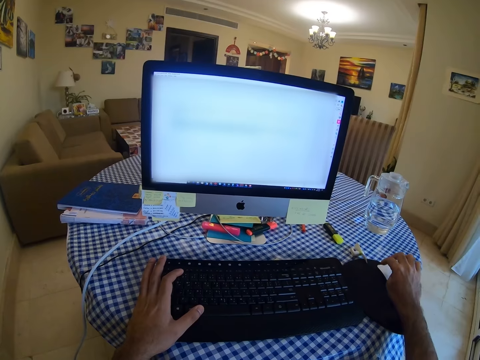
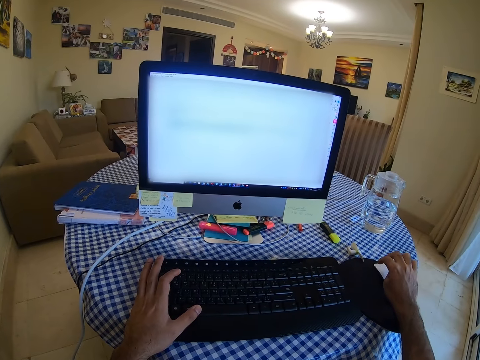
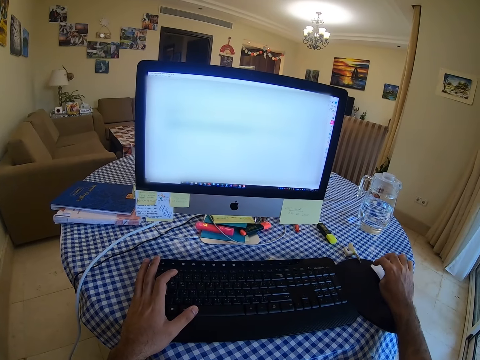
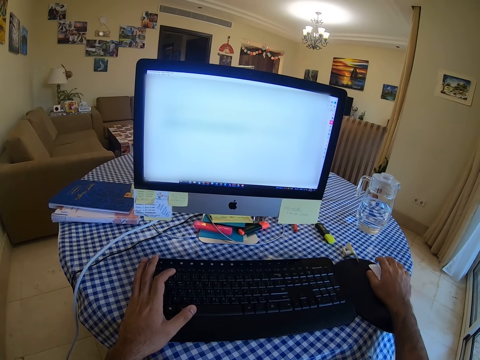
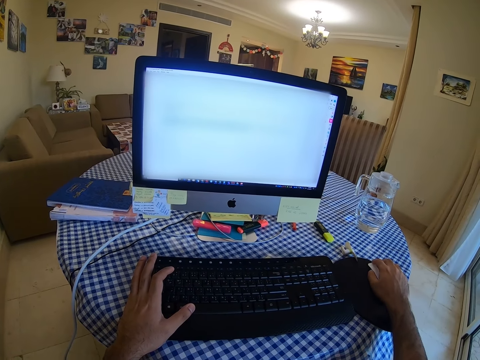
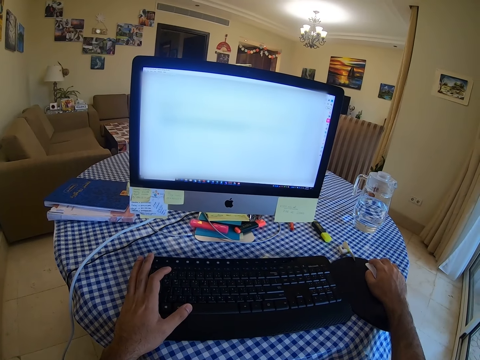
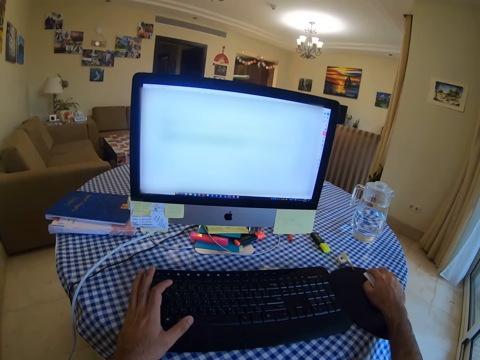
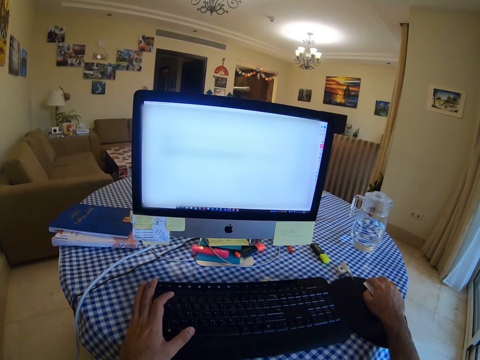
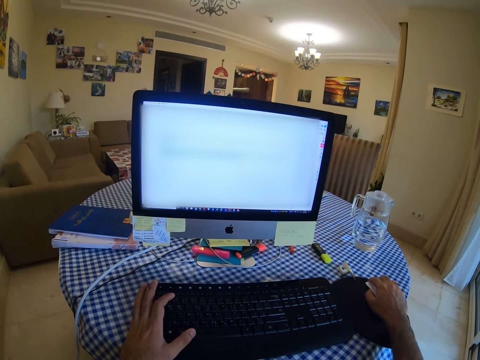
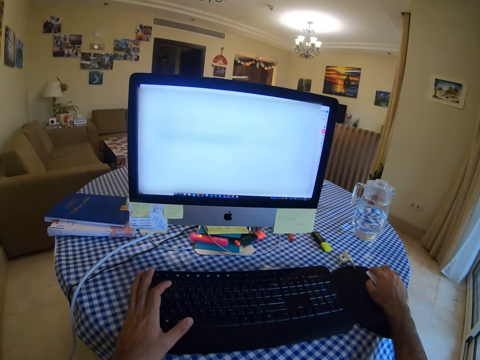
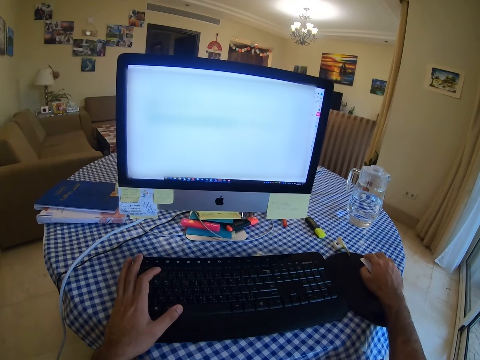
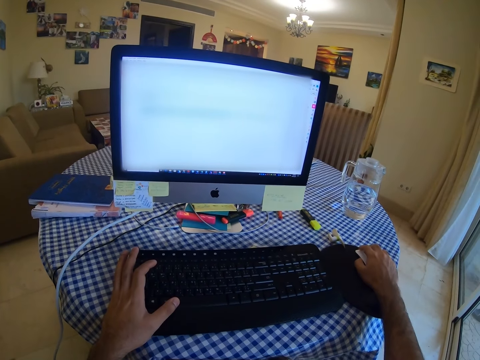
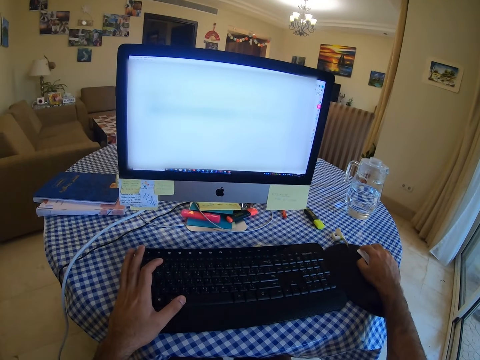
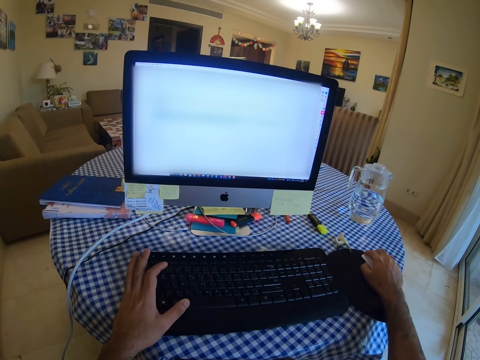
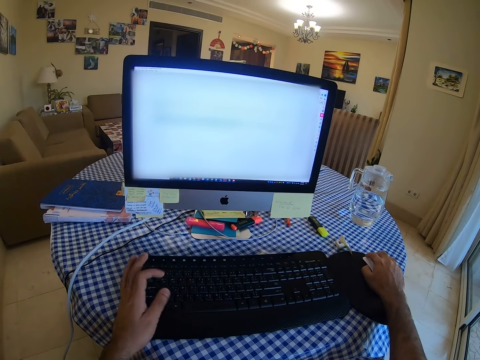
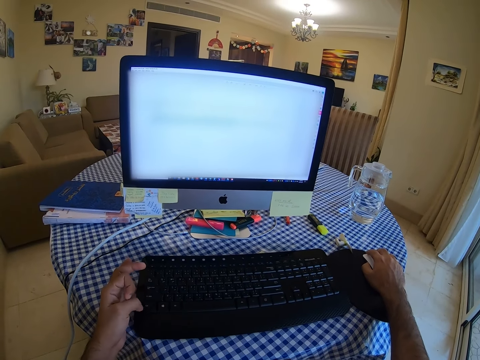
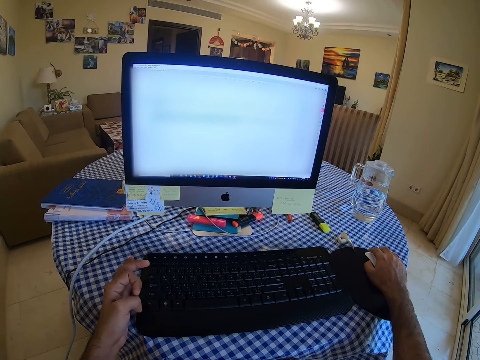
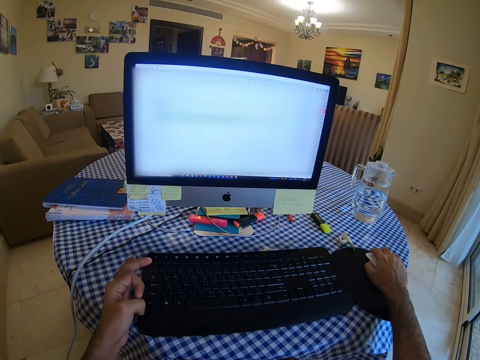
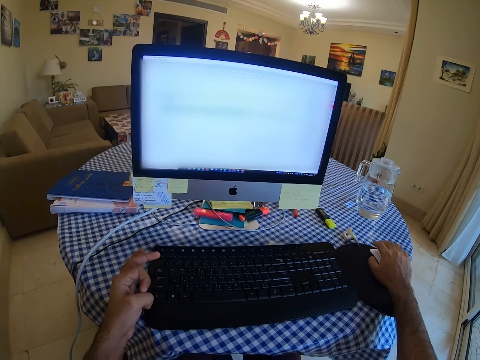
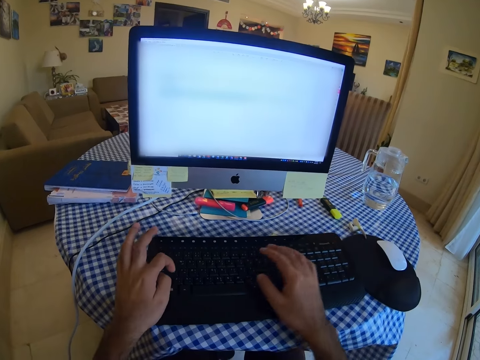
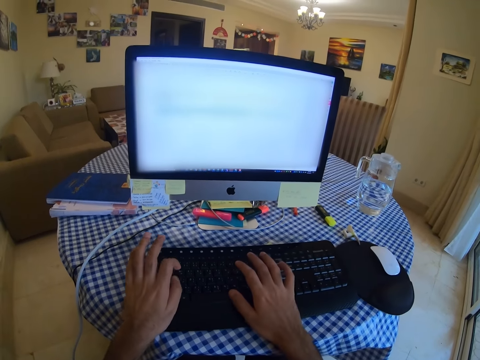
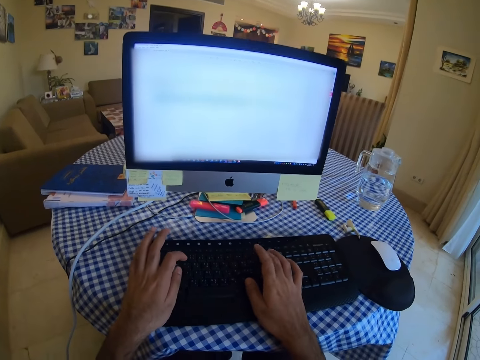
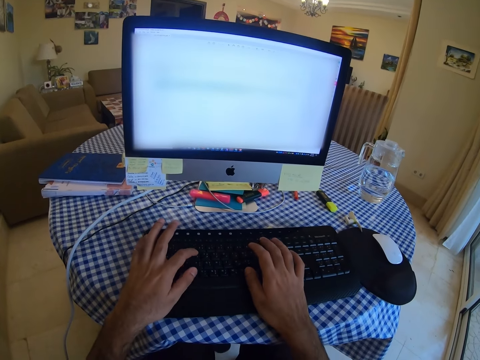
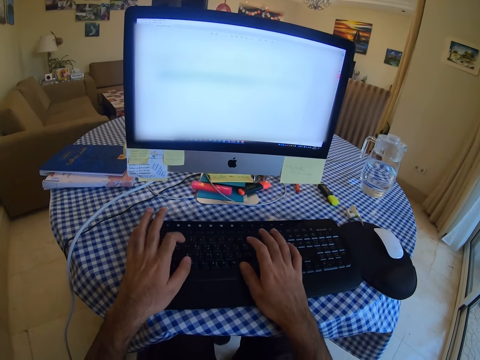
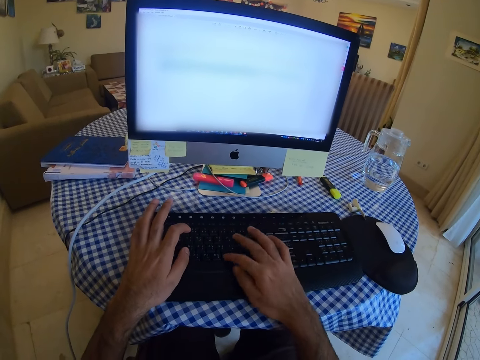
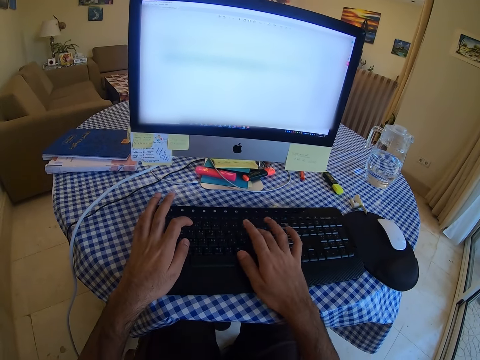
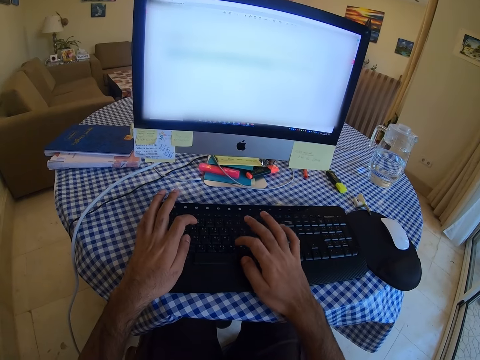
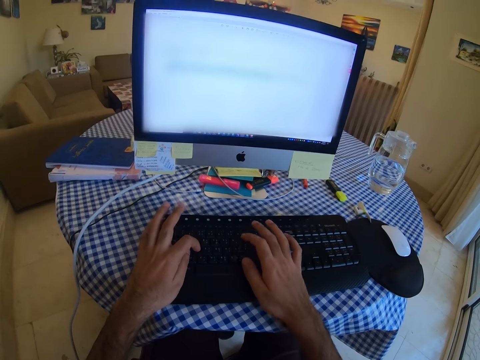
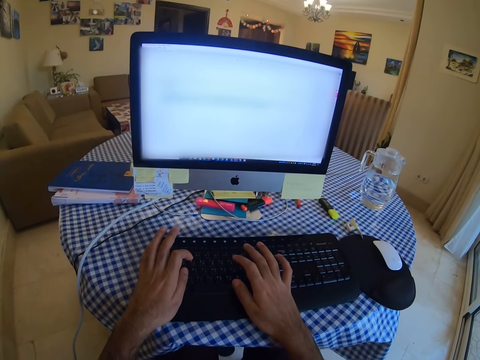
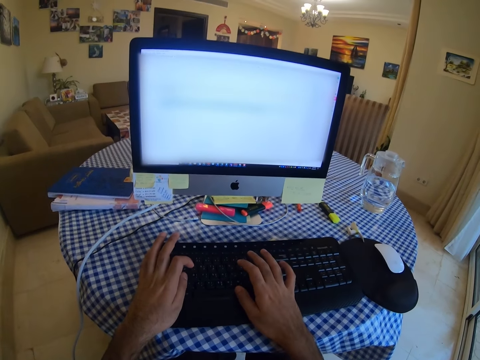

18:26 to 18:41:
The camera wearer scrolls the computer with a mouse. They scratch their thumb with an index finger. They type on the keyboard.

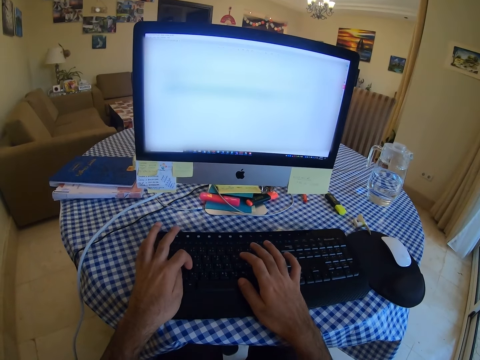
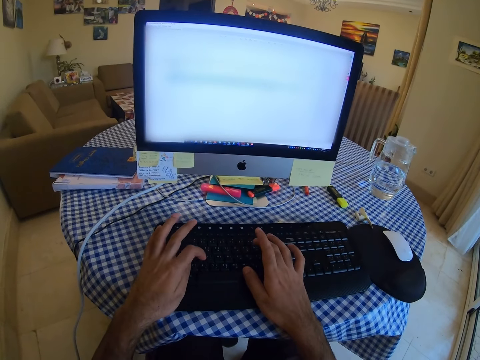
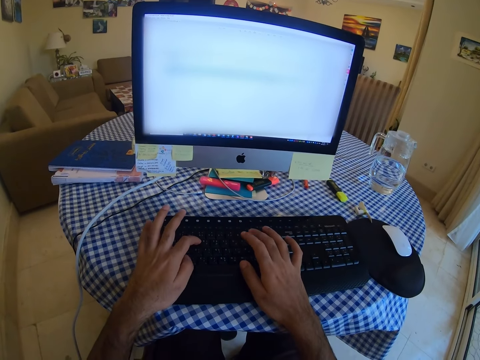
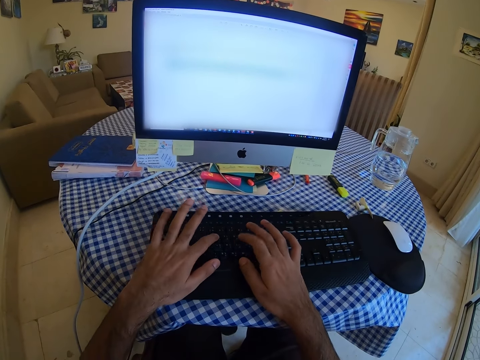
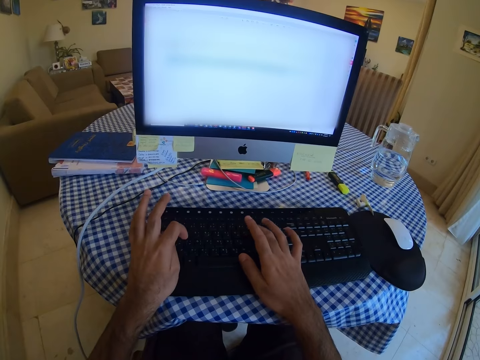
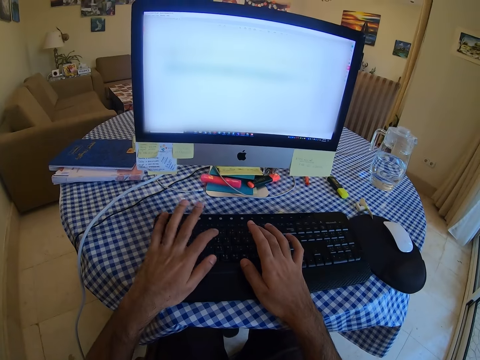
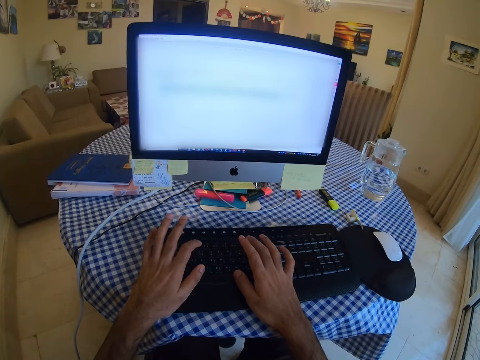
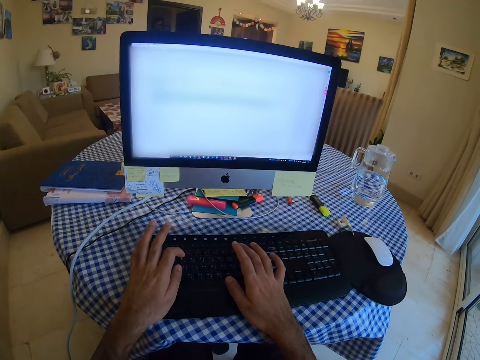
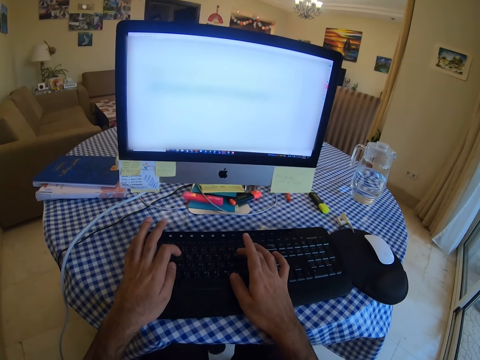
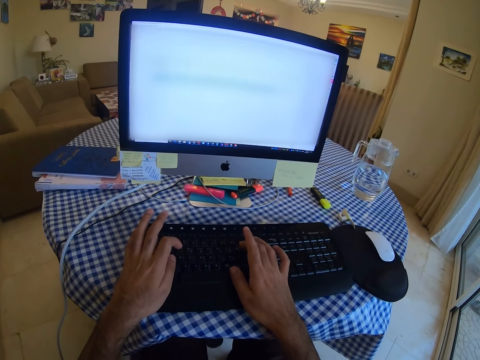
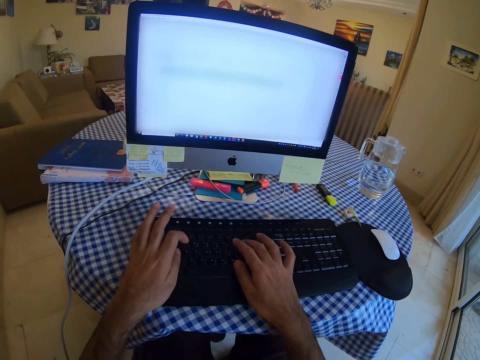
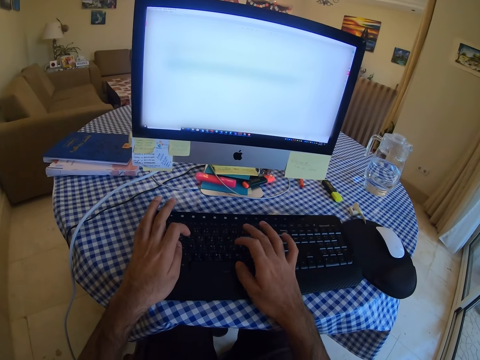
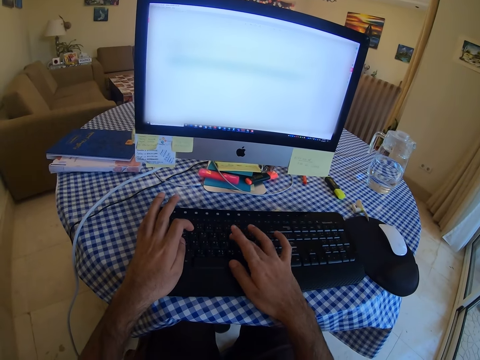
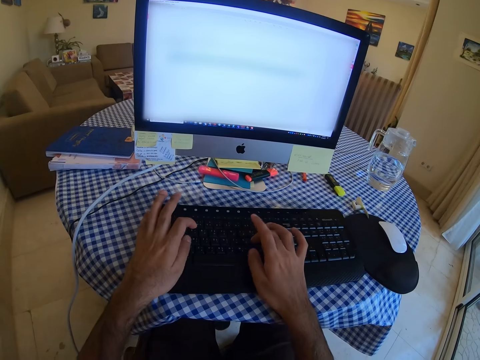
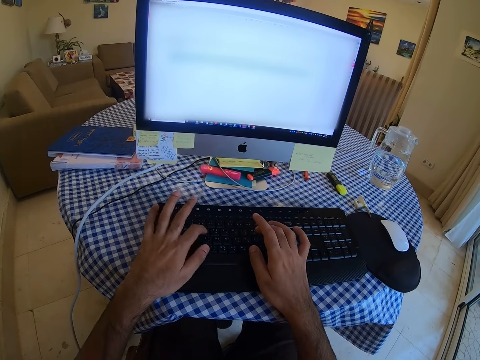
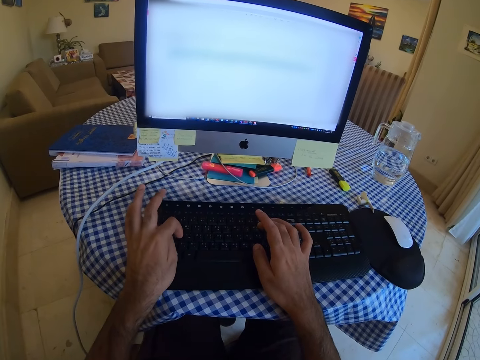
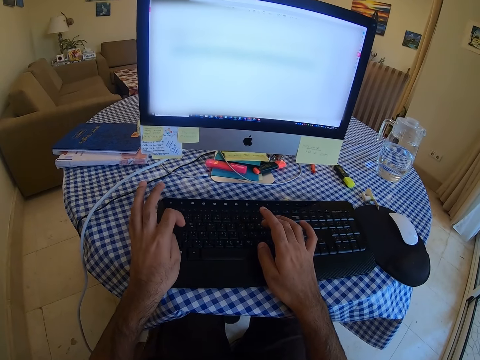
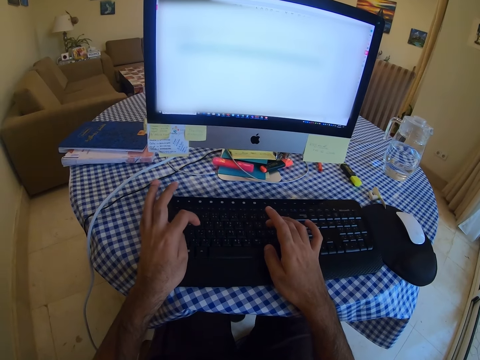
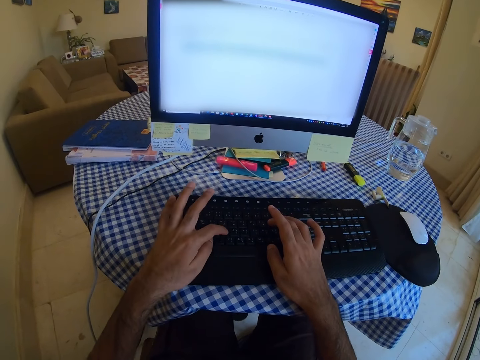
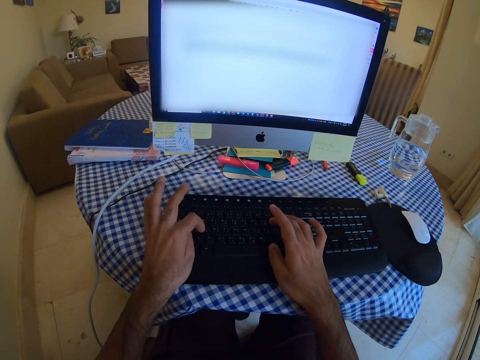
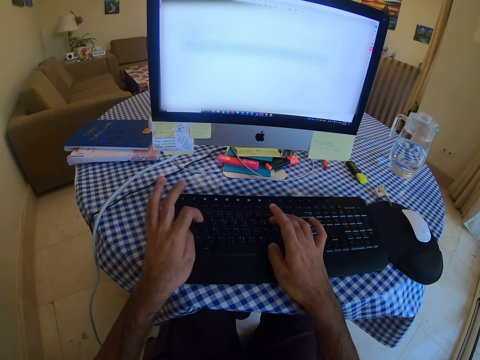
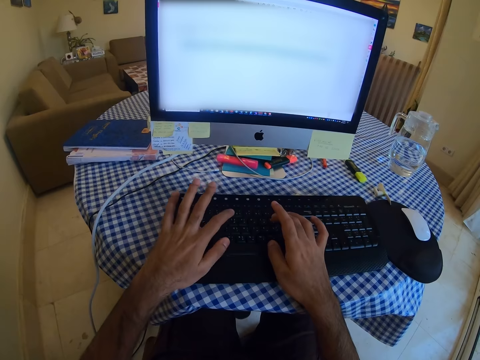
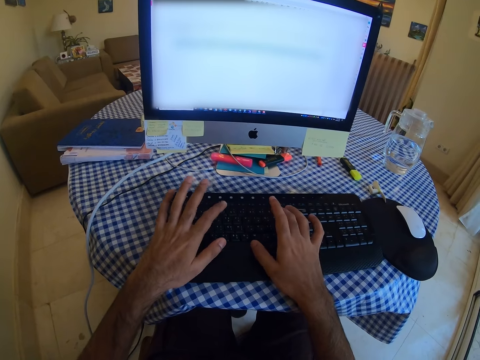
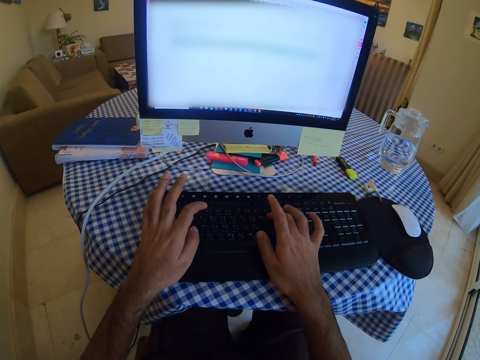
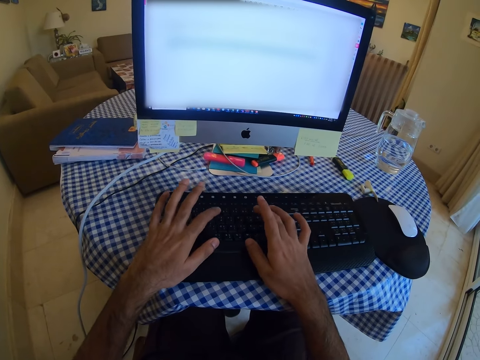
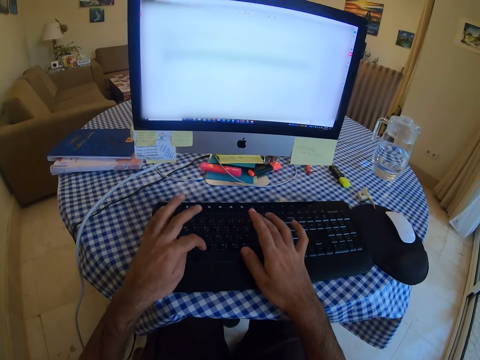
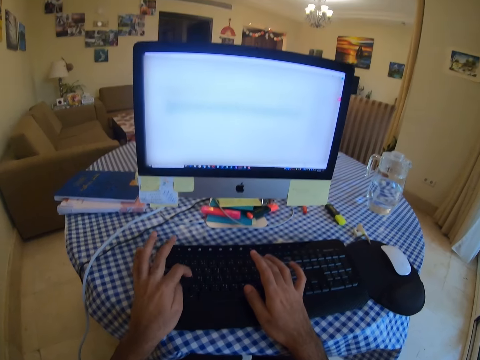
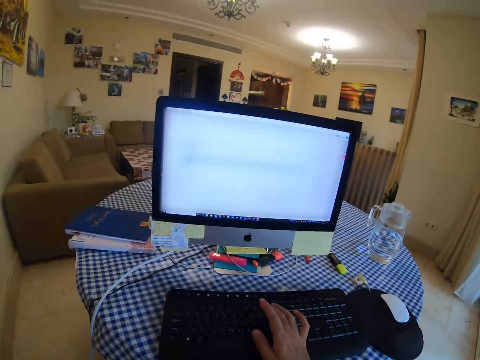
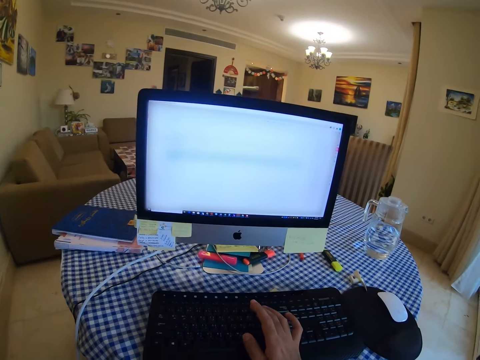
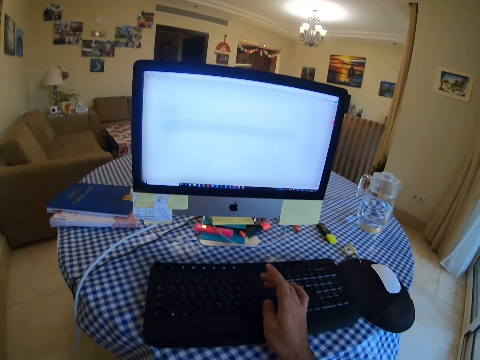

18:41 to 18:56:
The camera wearer types on a keyboard. They move their left hand.
